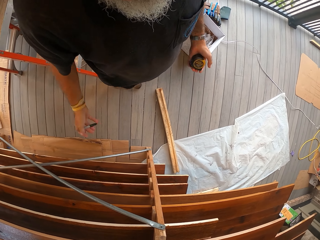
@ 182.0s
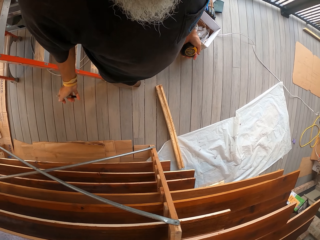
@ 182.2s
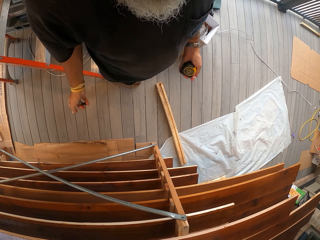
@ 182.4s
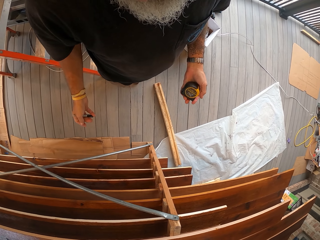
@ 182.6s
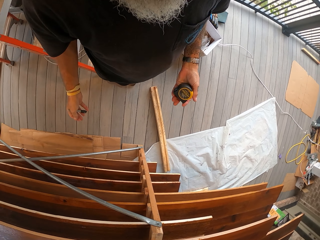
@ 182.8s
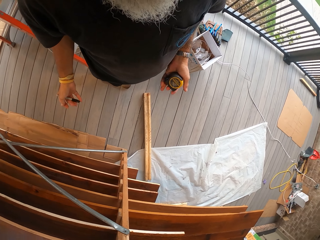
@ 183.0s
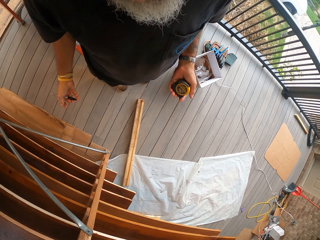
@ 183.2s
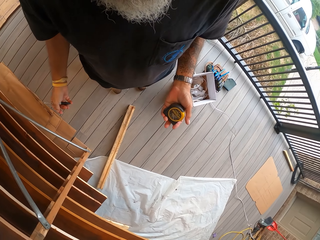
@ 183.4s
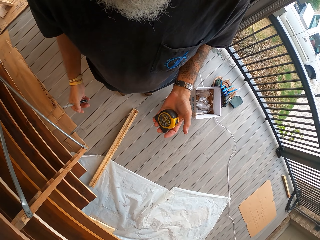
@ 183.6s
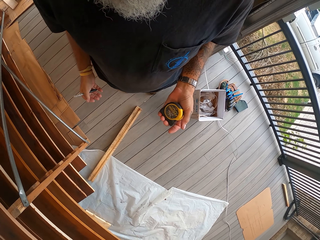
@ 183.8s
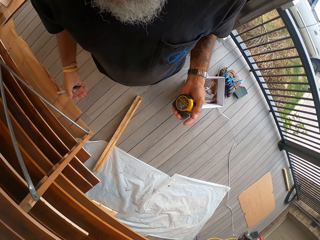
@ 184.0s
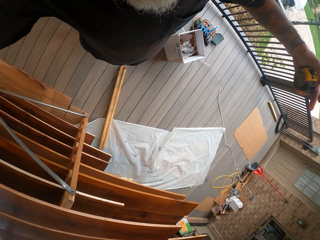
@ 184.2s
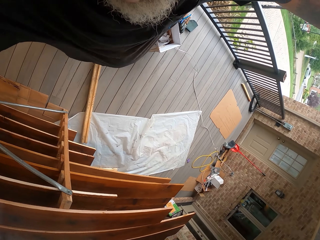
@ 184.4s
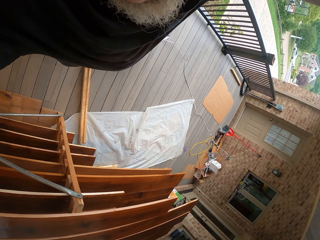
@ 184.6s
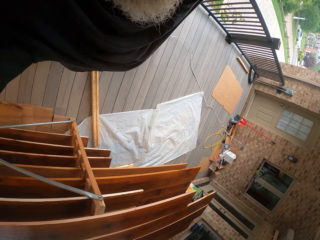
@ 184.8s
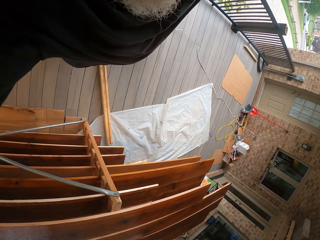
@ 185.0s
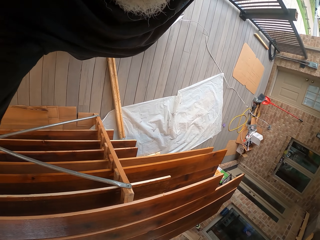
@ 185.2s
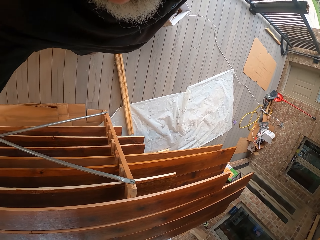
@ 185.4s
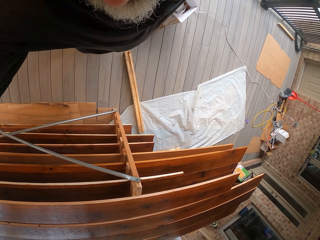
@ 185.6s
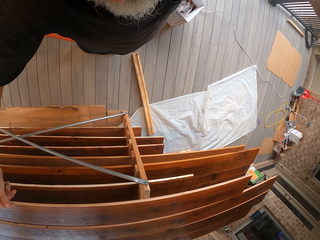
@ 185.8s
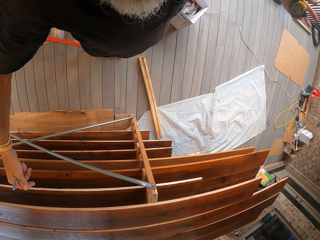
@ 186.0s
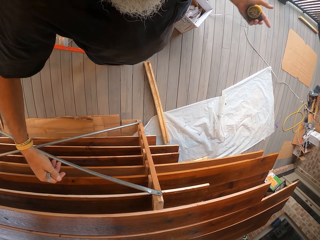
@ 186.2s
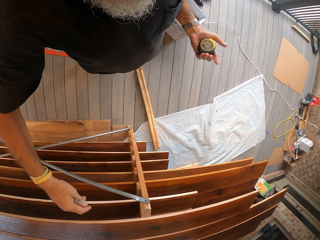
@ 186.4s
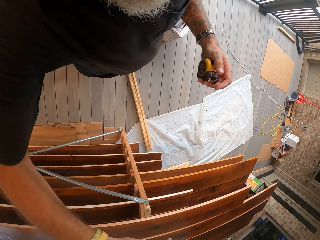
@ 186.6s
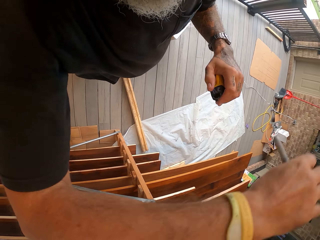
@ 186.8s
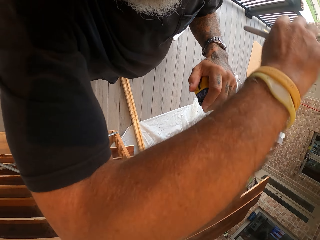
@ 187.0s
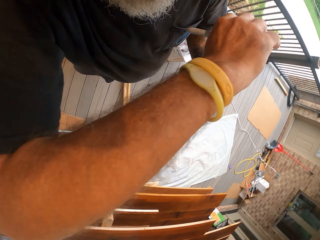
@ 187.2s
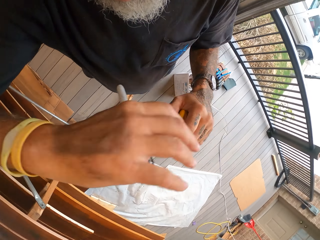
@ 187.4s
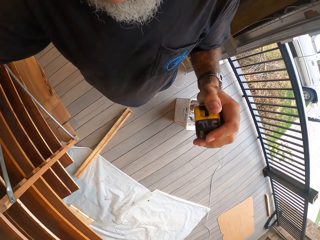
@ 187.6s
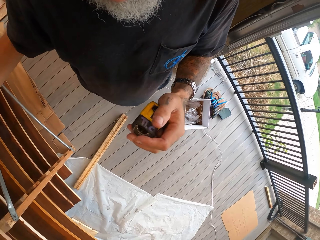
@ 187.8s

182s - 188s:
The camera wearer dialogues with a man.

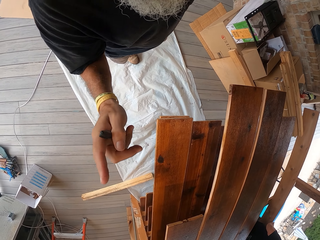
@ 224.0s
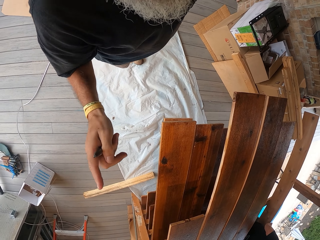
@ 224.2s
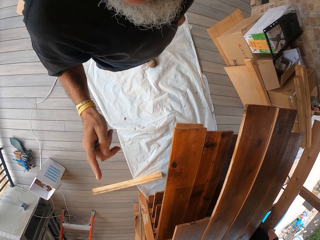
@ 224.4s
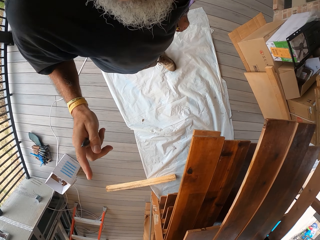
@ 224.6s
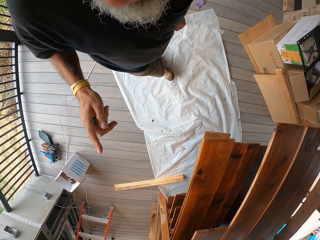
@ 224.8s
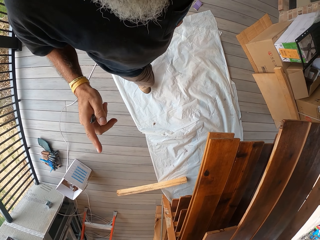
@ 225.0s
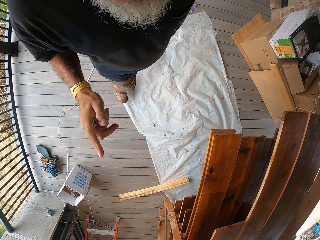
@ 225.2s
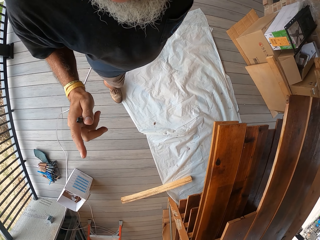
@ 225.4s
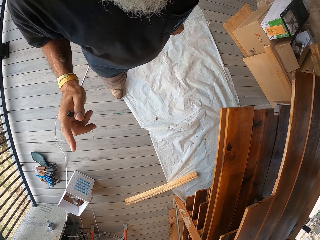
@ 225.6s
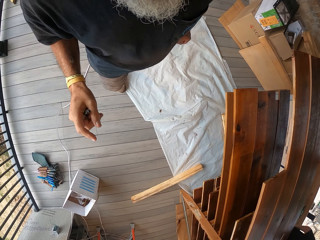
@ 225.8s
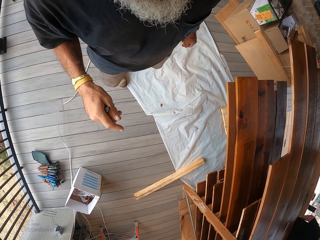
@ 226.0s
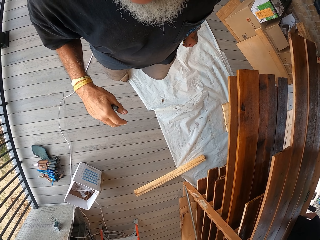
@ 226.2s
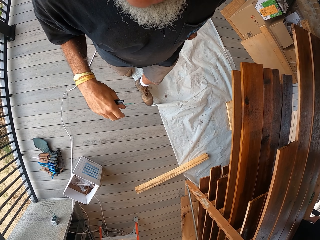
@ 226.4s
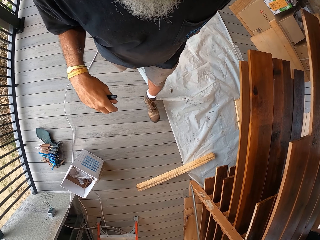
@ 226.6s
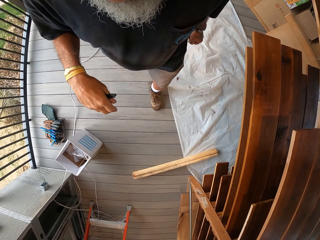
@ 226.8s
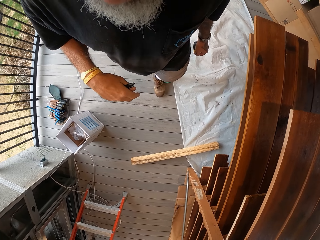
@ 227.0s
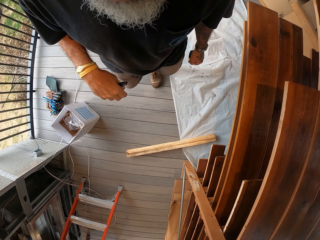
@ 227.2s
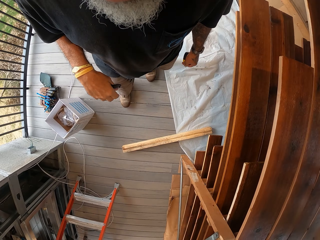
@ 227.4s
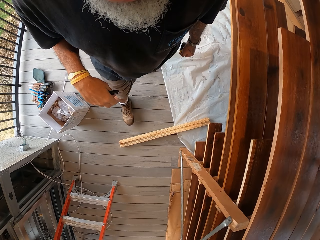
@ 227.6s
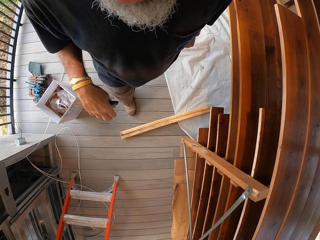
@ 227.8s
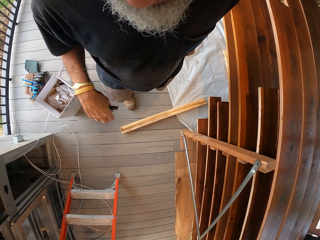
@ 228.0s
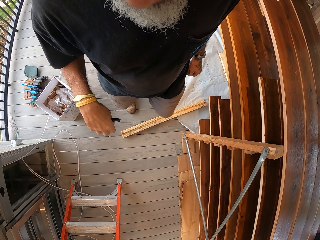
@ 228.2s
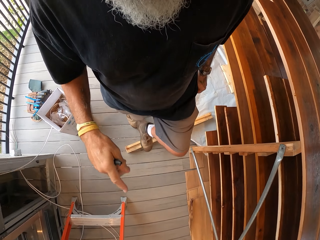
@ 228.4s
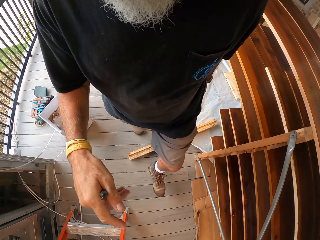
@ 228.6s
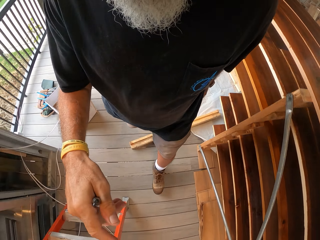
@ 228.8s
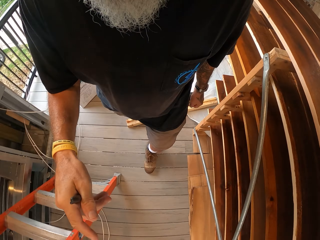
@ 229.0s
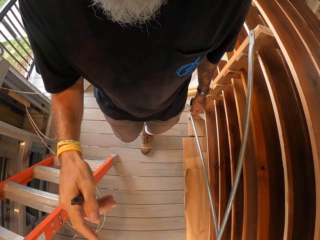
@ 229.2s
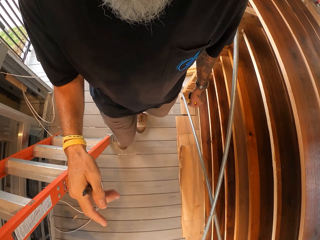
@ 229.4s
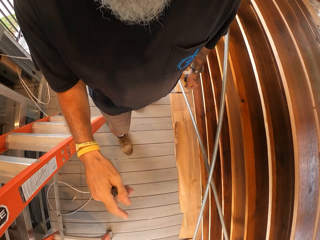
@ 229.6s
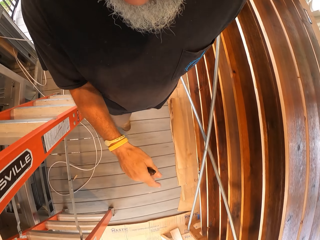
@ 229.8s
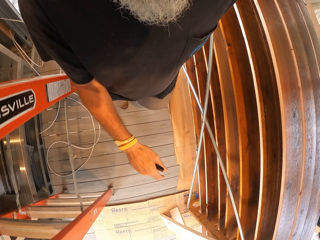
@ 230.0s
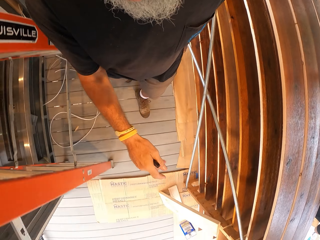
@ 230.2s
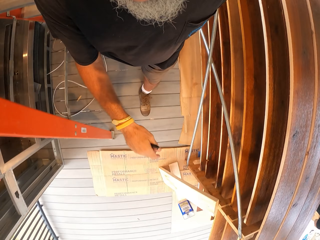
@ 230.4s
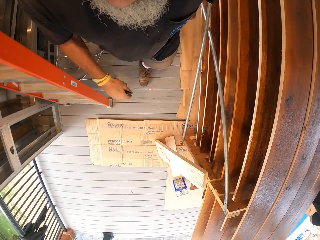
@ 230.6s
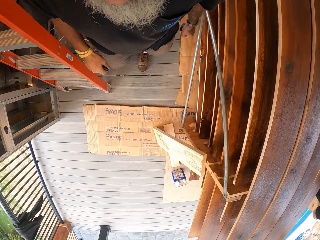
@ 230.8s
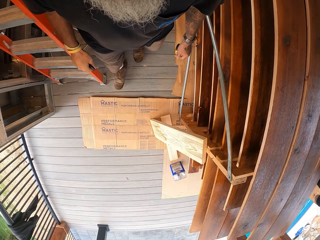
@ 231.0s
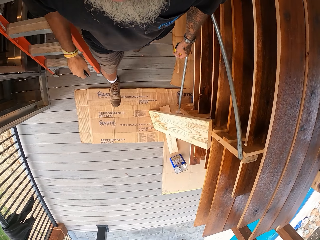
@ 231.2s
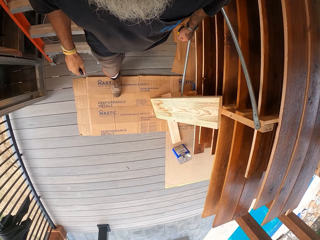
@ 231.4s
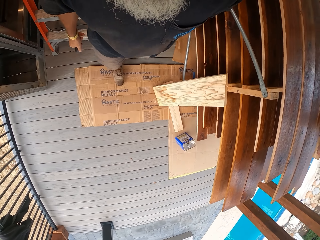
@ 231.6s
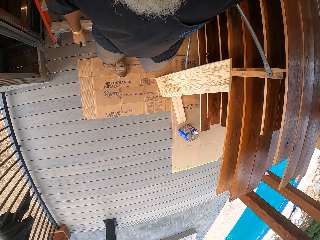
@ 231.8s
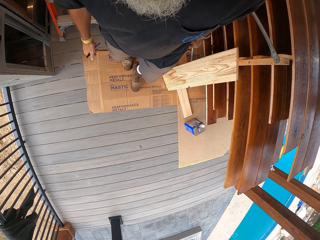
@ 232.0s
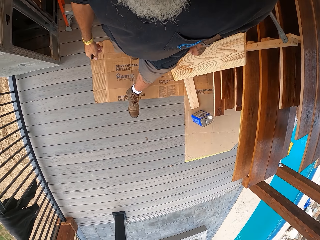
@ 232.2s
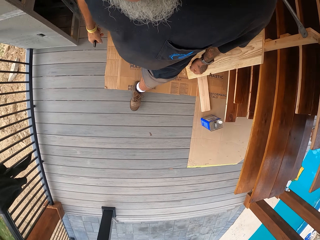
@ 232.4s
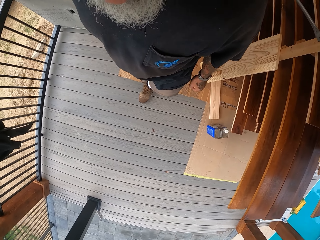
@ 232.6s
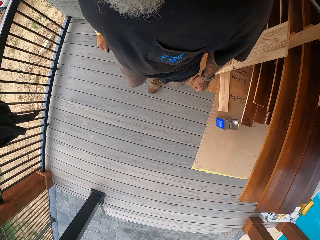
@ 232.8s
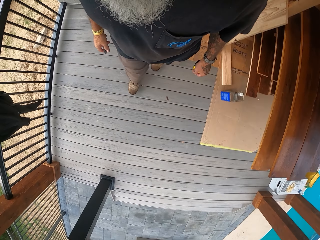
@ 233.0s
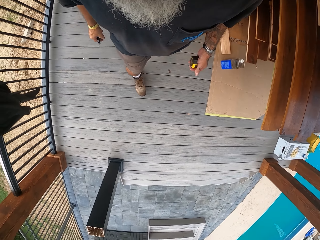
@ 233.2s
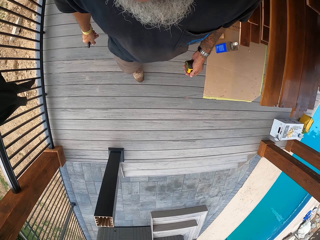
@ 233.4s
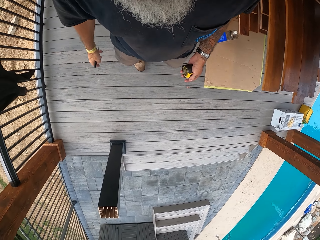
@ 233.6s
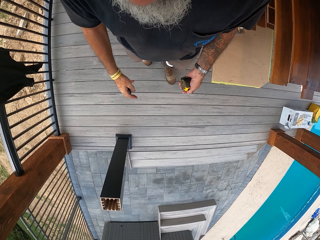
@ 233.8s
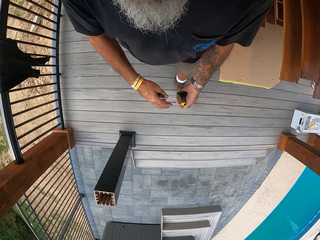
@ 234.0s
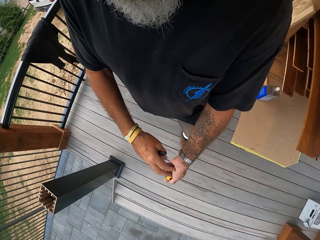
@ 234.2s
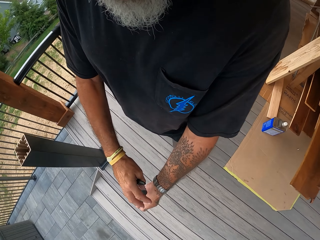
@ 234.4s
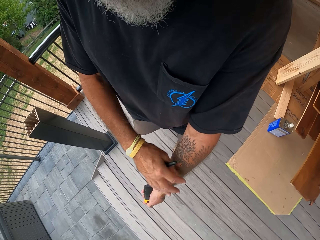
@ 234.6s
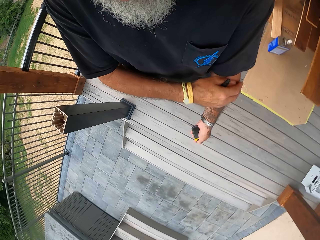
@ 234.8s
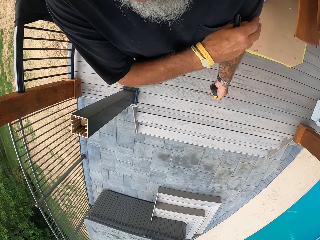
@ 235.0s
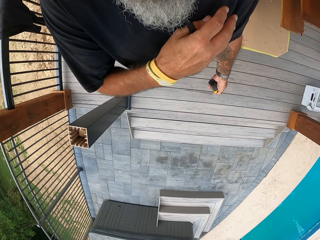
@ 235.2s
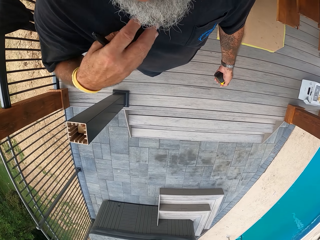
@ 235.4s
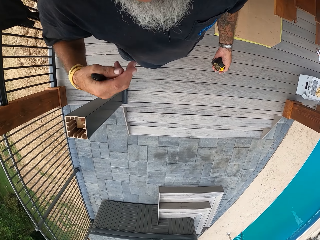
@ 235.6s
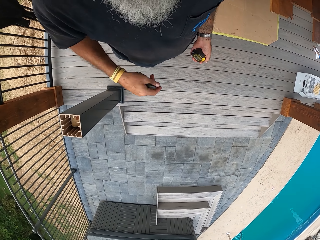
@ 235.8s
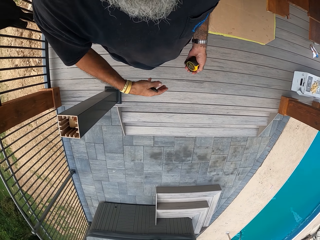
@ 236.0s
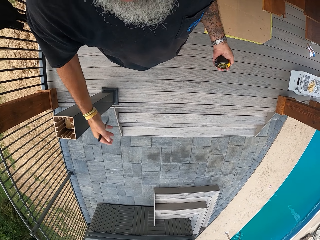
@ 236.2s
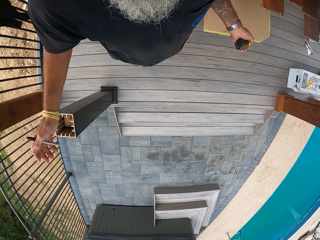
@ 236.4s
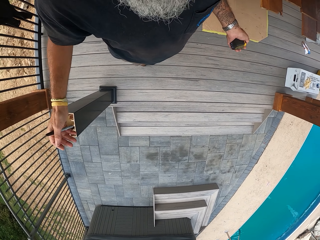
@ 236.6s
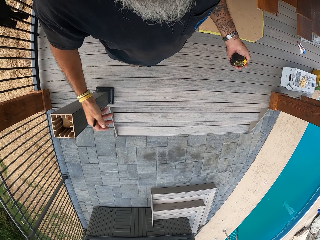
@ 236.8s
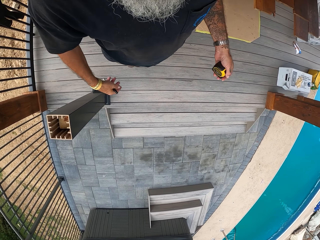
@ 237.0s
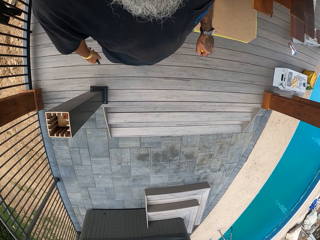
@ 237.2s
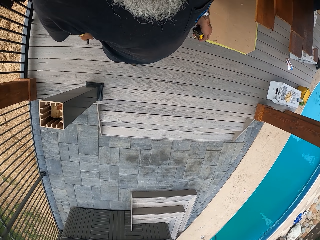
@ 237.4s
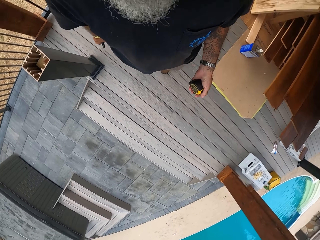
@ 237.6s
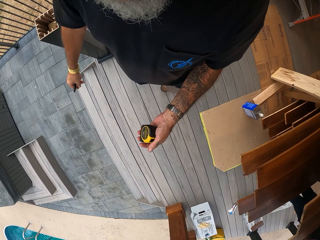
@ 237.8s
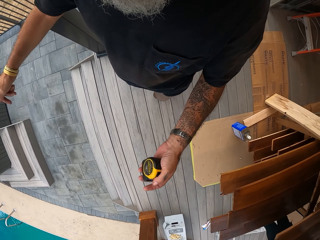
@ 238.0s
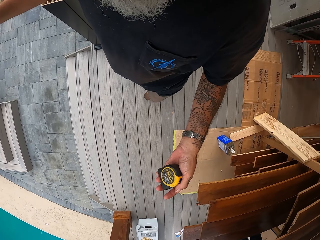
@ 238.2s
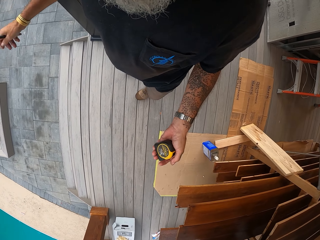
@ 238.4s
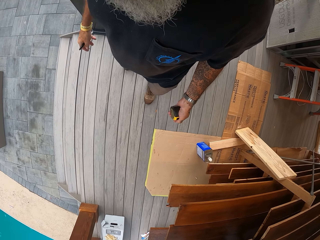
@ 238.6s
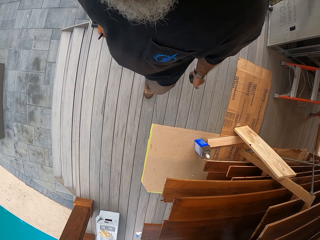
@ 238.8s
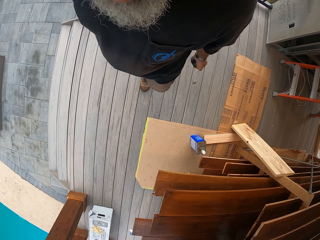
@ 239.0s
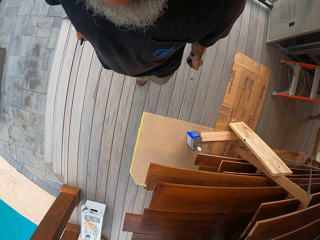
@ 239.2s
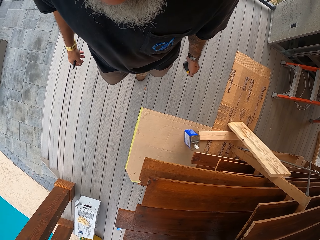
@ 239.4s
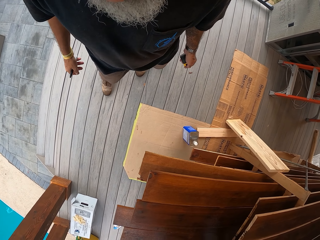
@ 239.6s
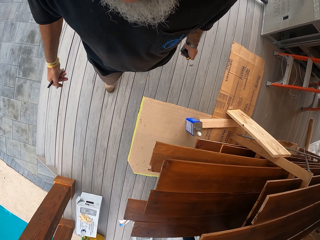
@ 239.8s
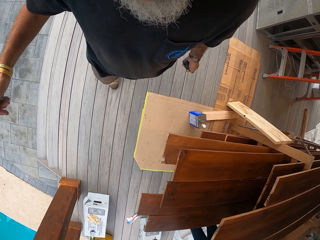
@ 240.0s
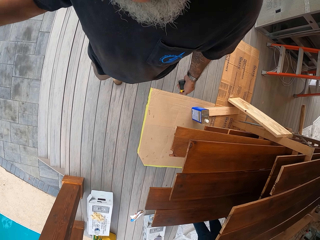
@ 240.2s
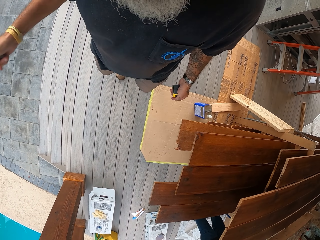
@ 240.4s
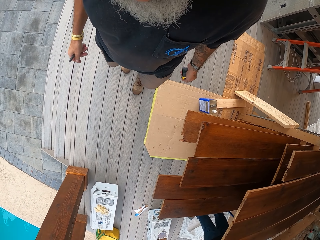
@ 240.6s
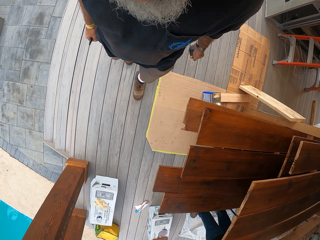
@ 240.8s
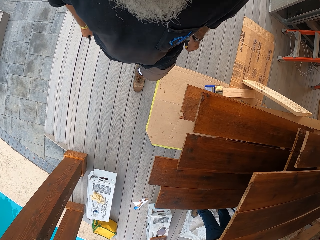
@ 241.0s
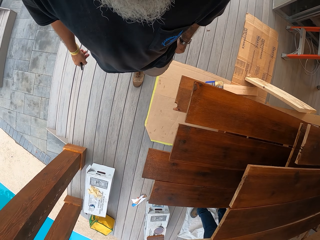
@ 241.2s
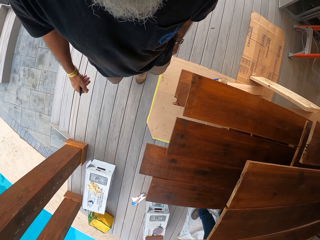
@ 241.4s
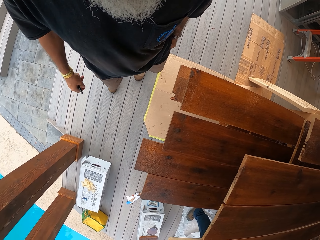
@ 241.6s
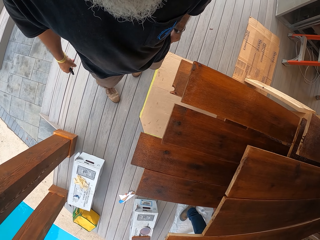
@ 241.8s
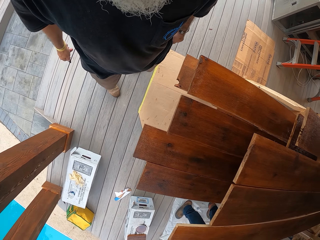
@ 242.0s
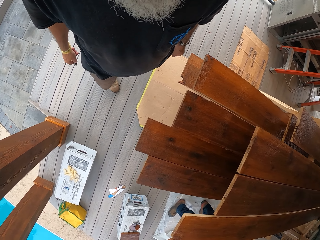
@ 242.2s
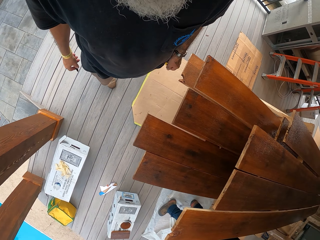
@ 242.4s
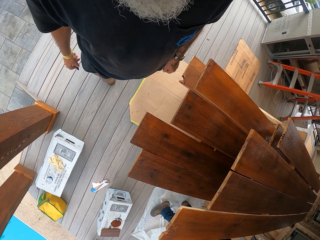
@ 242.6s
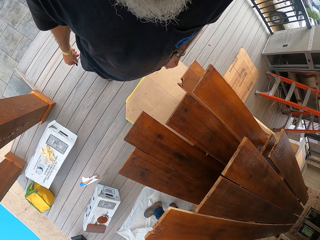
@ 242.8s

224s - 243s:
The camera wearer dialogues with a man. They walk in the house. They dialogue with the man.
